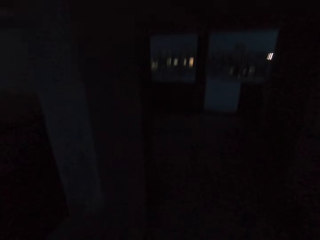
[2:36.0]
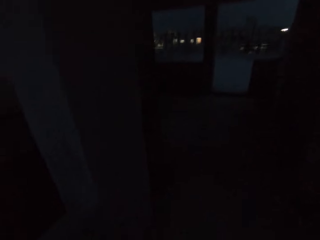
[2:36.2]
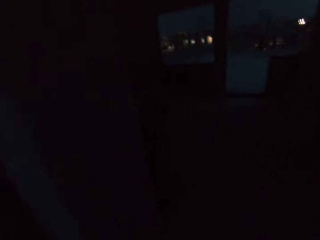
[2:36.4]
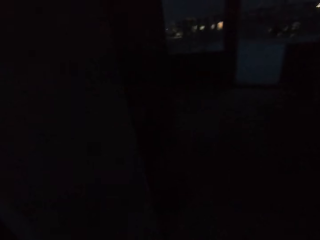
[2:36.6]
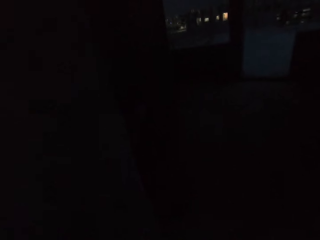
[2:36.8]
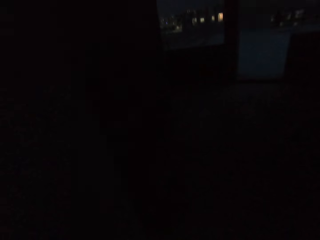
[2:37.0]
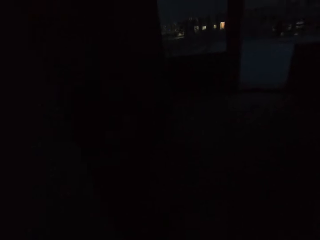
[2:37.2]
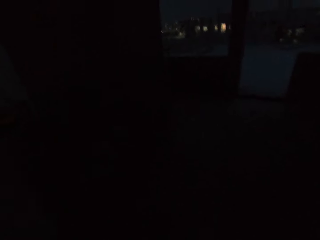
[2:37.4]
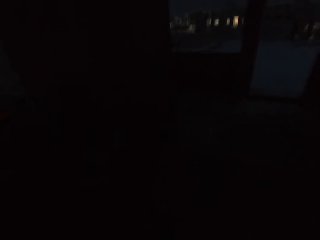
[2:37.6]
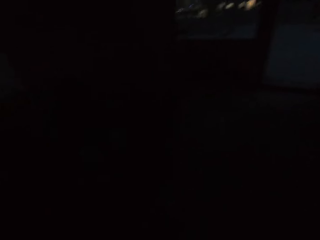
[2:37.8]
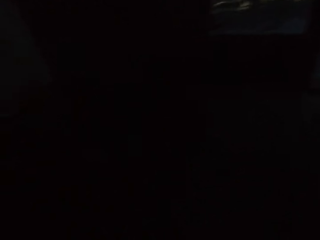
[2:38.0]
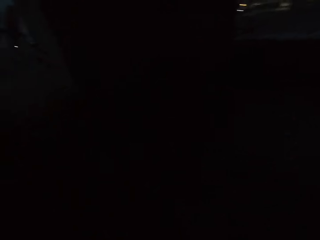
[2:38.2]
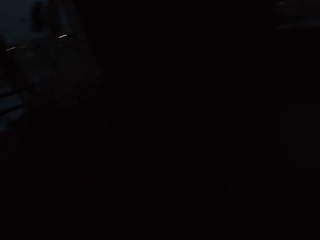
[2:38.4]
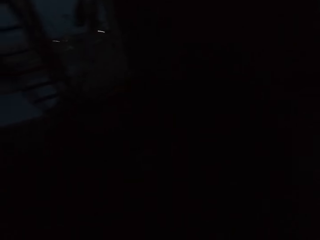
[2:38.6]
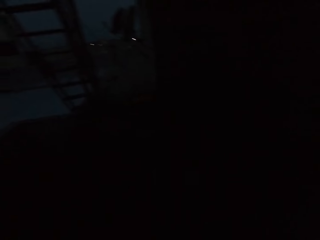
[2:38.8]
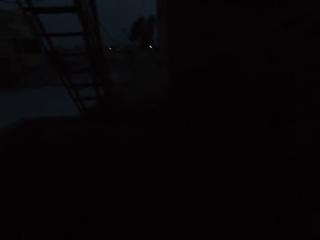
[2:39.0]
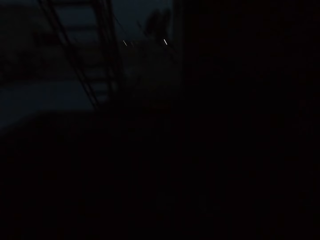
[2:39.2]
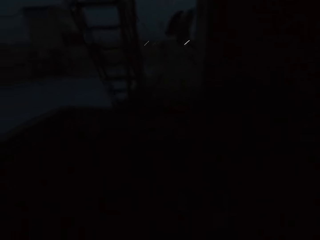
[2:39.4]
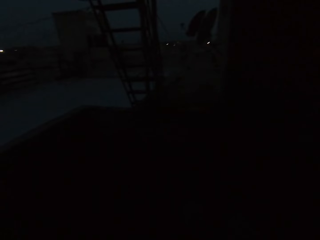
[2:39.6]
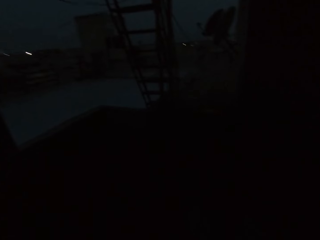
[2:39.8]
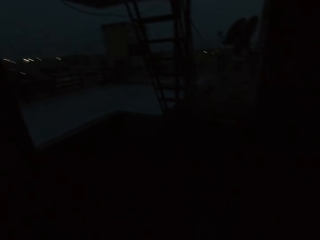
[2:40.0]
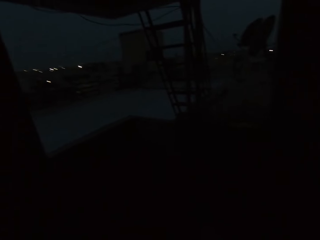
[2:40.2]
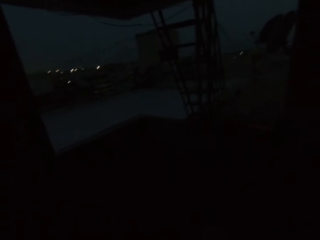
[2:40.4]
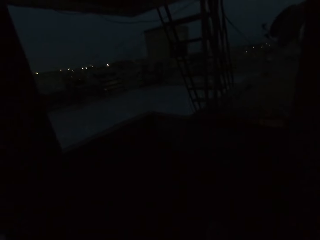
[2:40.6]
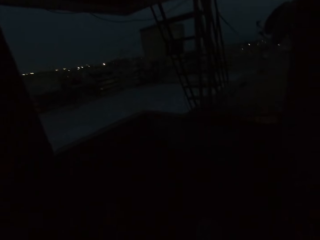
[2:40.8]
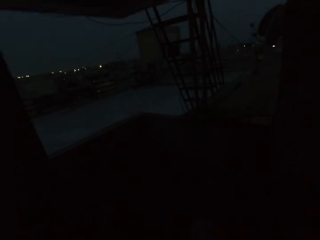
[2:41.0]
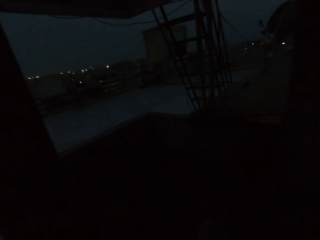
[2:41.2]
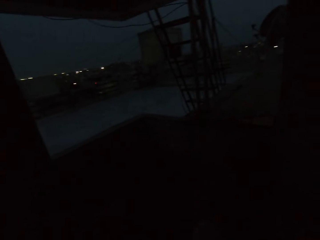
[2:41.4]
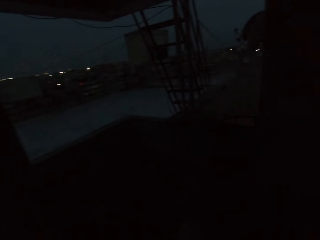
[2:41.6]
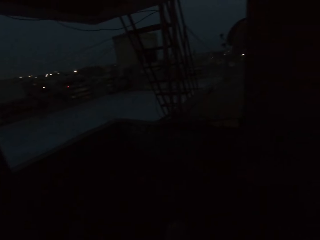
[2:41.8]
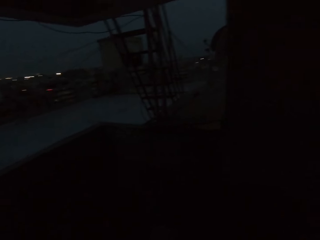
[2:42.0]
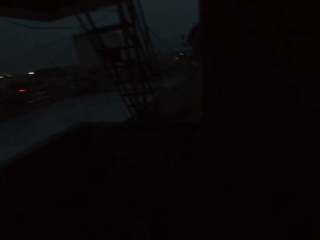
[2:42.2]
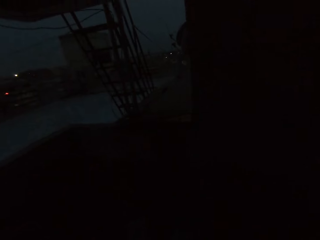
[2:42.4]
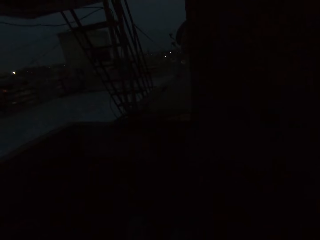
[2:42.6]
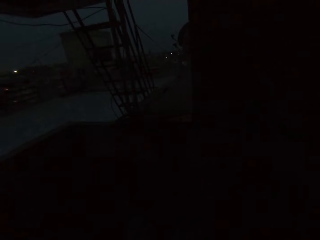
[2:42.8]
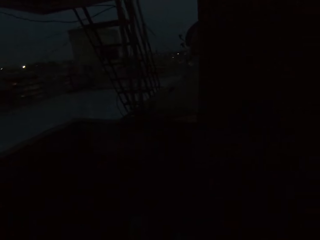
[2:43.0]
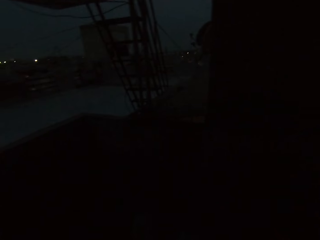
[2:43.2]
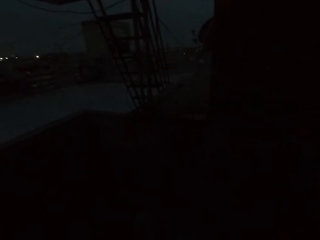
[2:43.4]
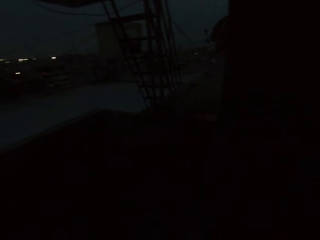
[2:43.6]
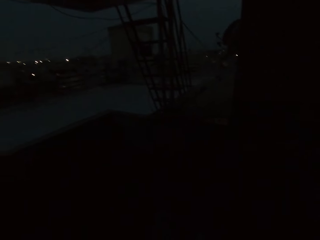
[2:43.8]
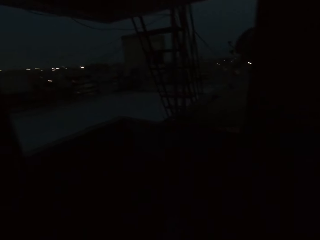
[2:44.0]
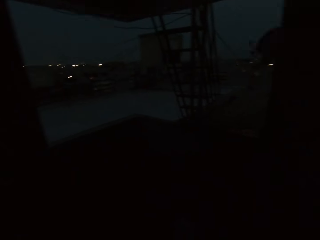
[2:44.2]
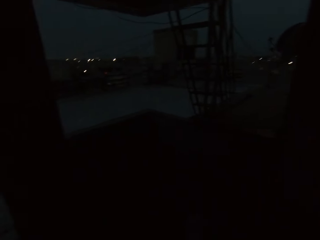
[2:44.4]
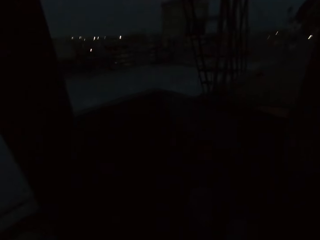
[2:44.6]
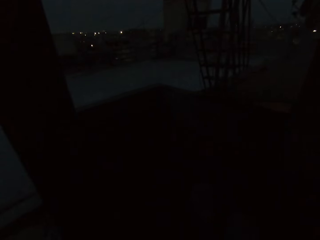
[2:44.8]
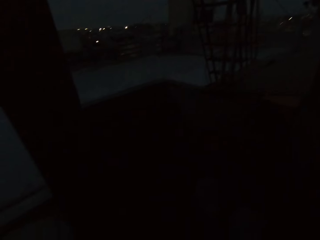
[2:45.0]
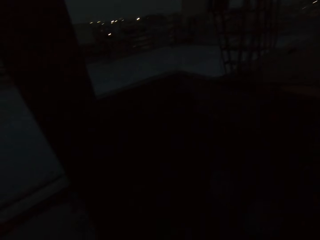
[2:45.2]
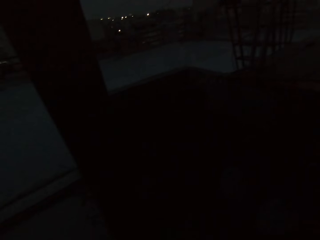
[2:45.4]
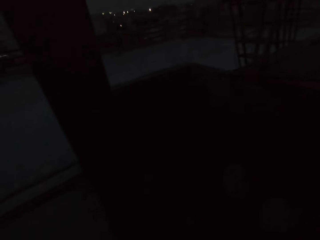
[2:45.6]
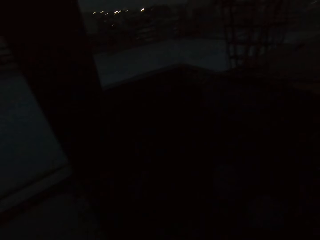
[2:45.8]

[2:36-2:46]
The camera wearer walks into a room.

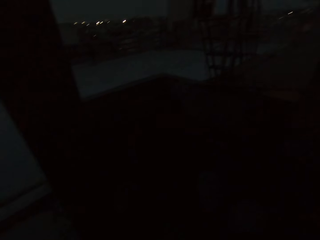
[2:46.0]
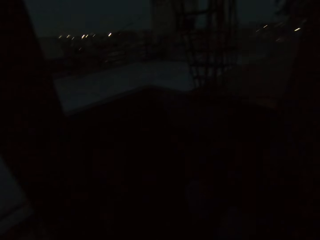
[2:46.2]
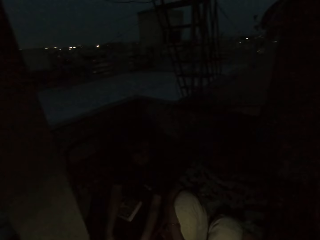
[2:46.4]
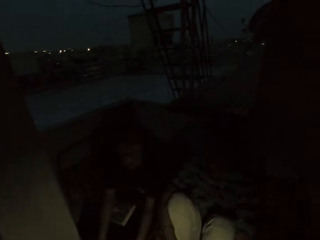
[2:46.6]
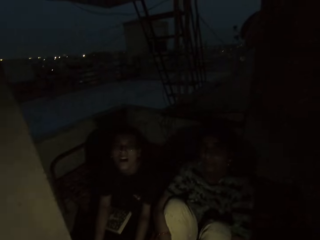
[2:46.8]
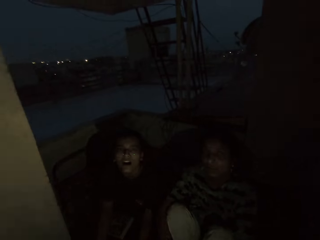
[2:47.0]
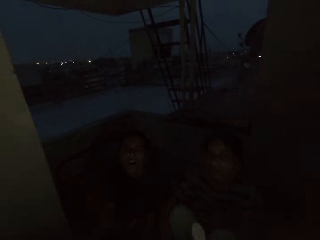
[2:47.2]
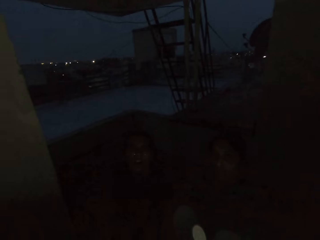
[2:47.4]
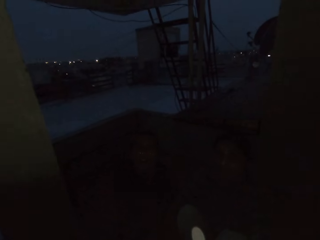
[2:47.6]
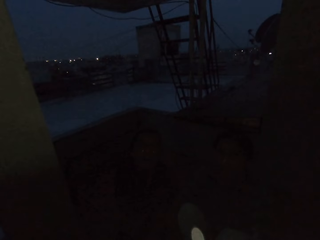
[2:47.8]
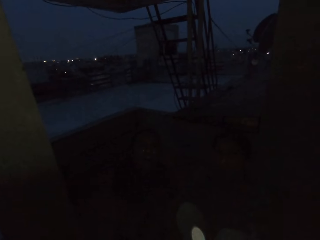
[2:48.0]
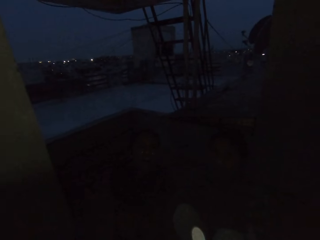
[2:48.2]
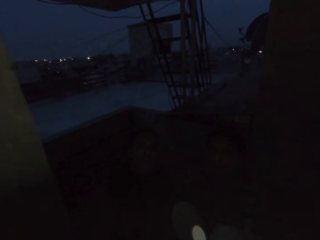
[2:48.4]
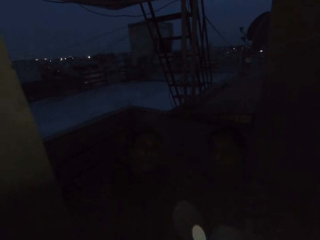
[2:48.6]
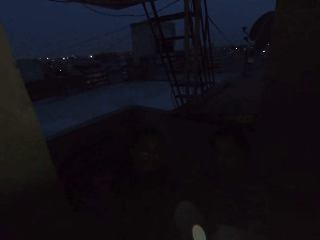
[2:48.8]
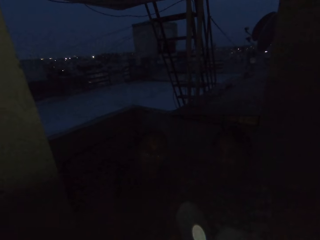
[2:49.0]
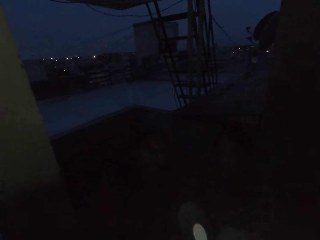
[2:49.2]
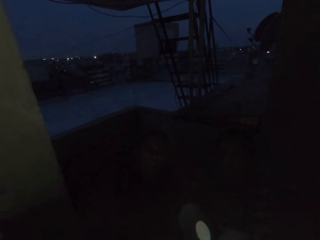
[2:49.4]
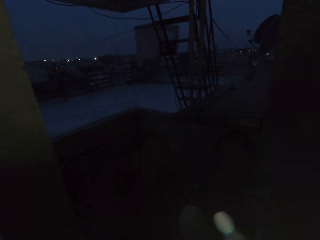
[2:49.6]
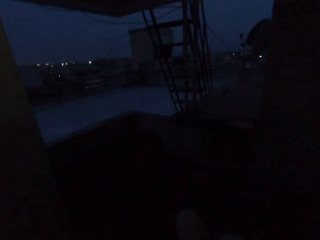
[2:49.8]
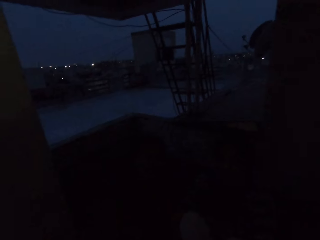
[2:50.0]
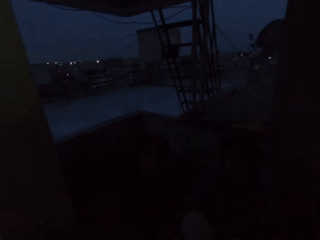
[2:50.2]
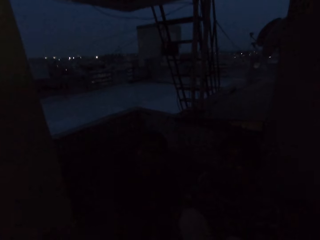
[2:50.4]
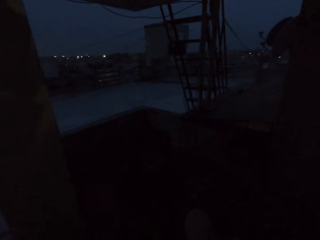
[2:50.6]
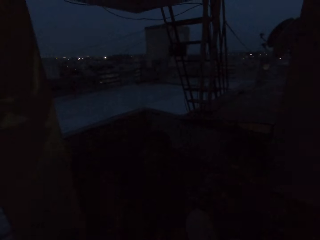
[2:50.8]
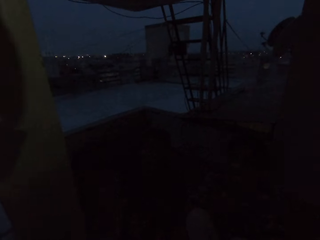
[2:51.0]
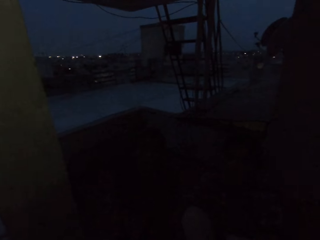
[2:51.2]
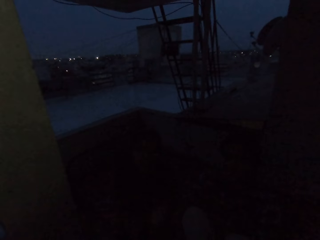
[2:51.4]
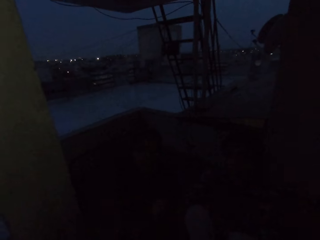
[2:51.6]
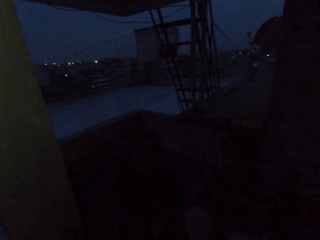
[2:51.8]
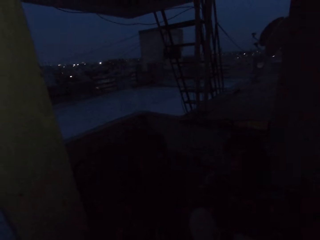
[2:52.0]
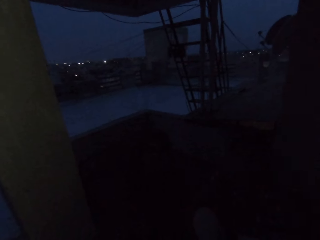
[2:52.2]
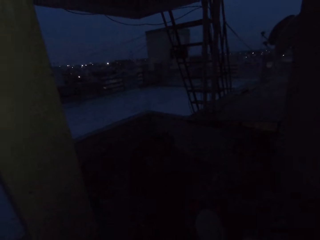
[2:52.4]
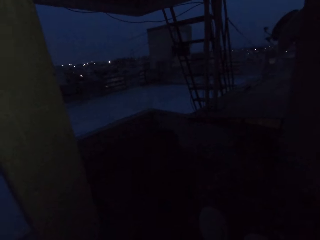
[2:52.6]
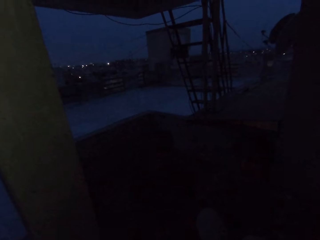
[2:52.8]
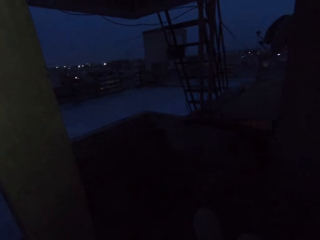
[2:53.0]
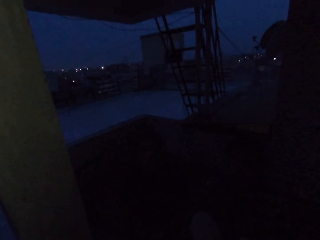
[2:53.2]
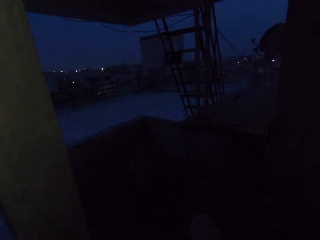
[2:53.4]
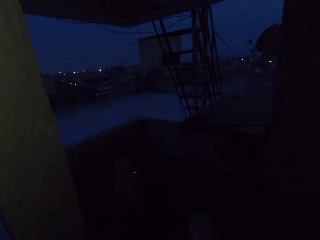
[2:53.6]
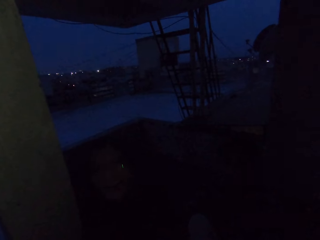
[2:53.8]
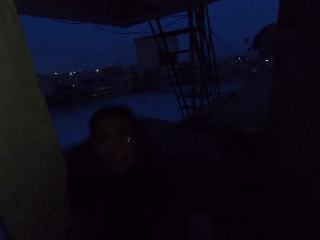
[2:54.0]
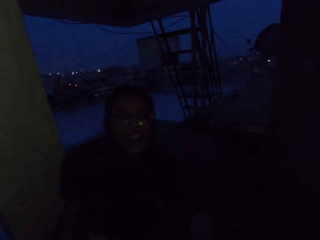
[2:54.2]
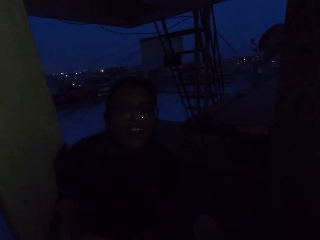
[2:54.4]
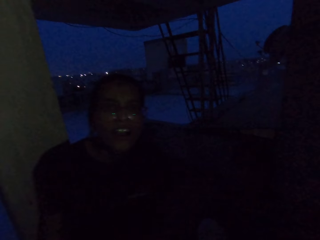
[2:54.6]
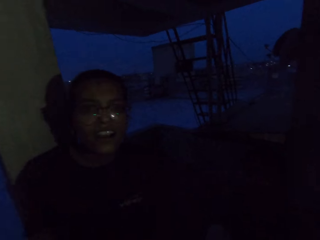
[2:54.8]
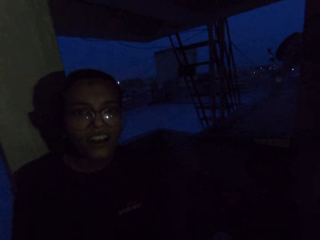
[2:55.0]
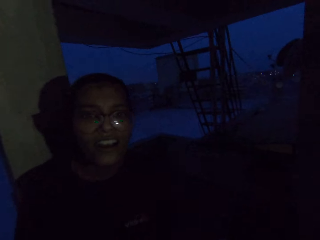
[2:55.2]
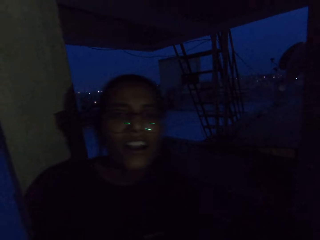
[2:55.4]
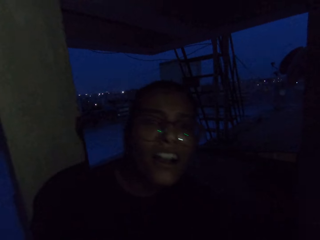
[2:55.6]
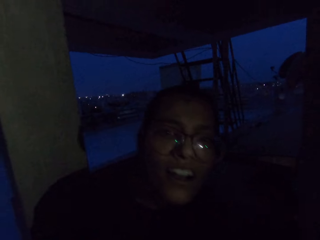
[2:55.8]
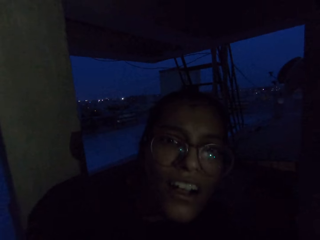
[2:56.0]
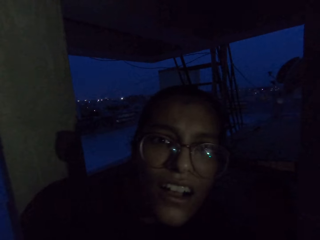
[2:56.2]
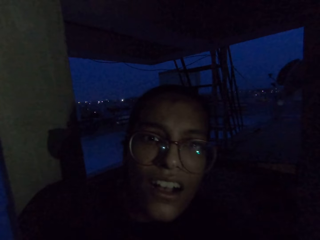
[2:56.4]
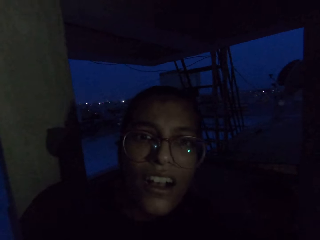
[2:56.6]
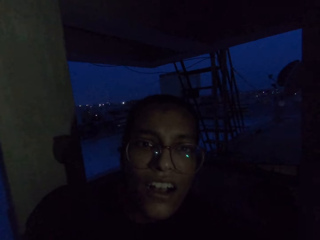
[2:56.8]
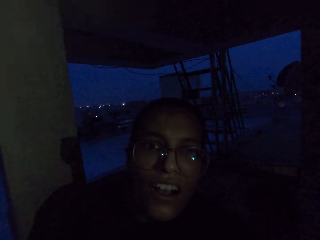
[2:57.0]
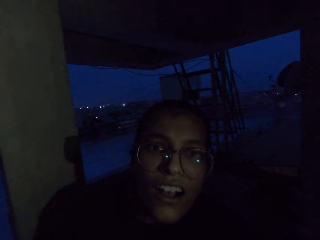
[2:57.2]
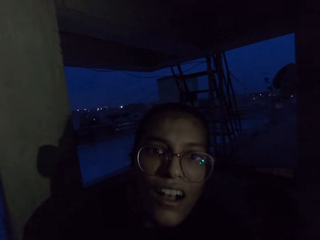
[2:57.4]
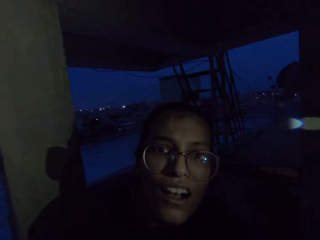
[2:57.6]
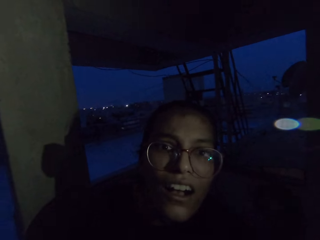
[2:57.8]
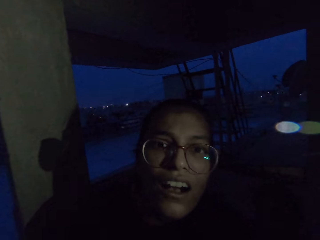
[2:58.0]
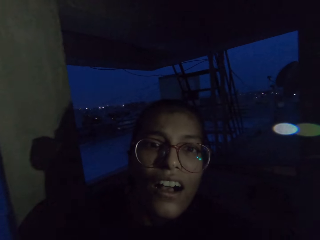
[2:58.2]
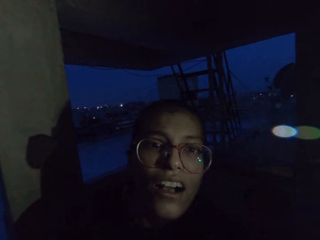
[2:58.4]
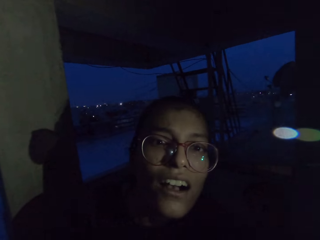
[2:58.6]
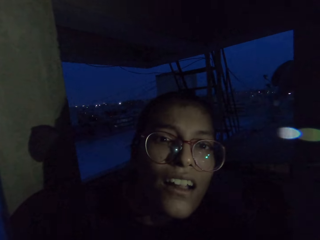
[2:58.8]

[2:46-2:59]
The camera wearer turns on the phone flashlight with his hands. He looks at a person and another person. He talks to the first person and the other person. He gestures. He looks around. The first person stands up, walks near the camera wearer, and looks at the camera wearer.
